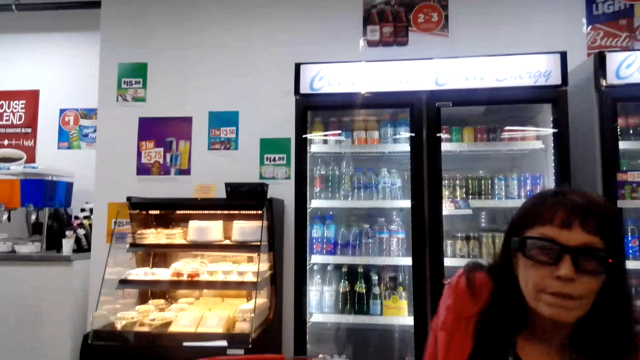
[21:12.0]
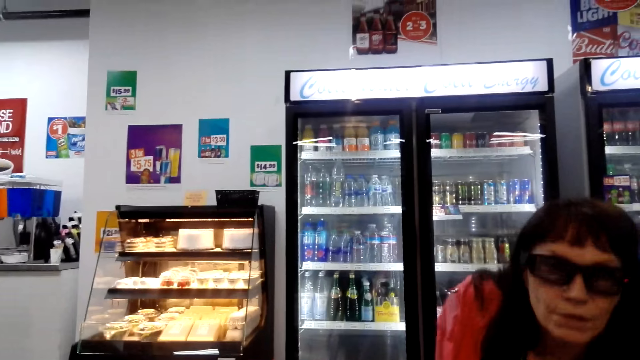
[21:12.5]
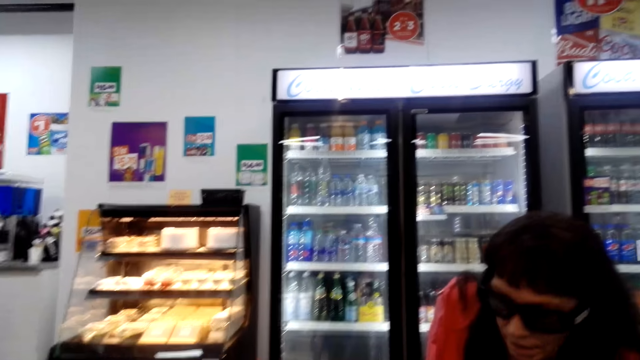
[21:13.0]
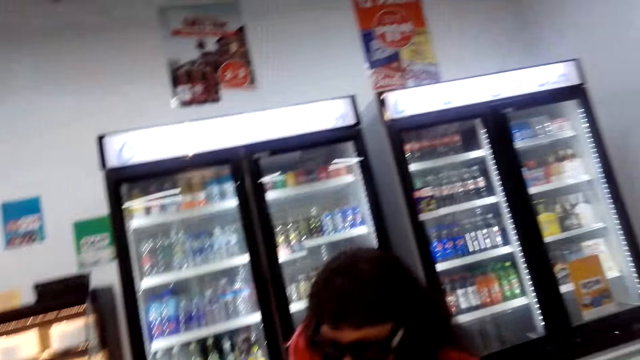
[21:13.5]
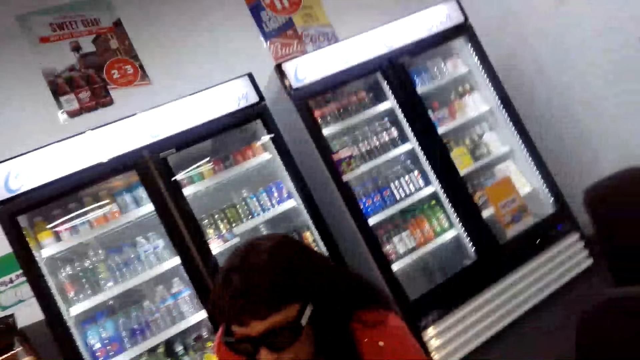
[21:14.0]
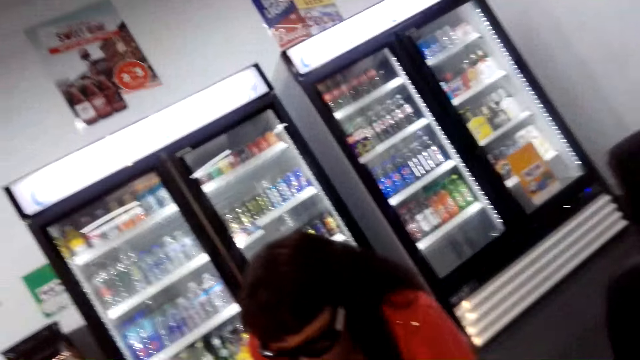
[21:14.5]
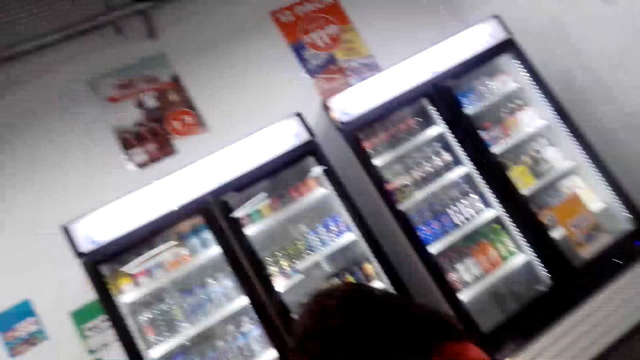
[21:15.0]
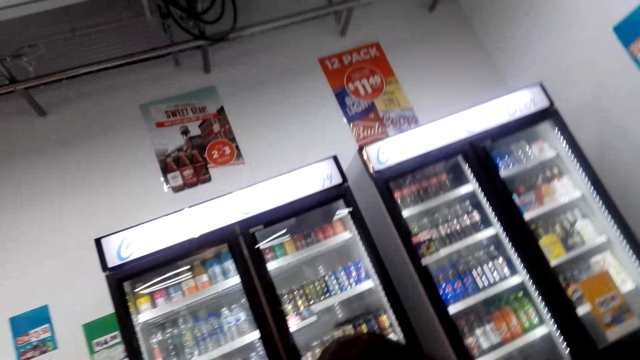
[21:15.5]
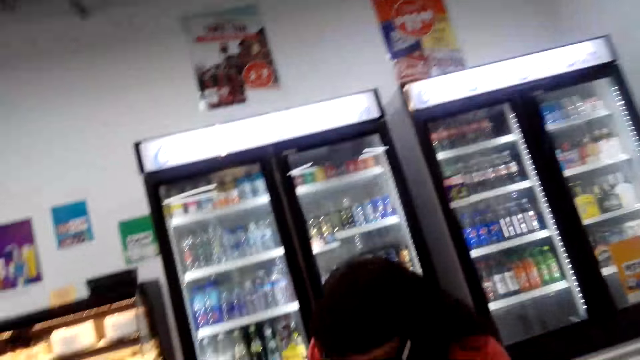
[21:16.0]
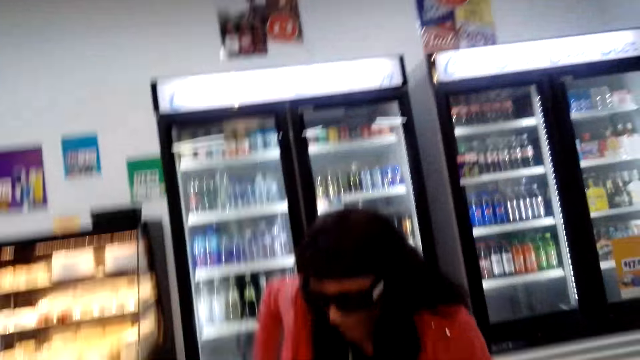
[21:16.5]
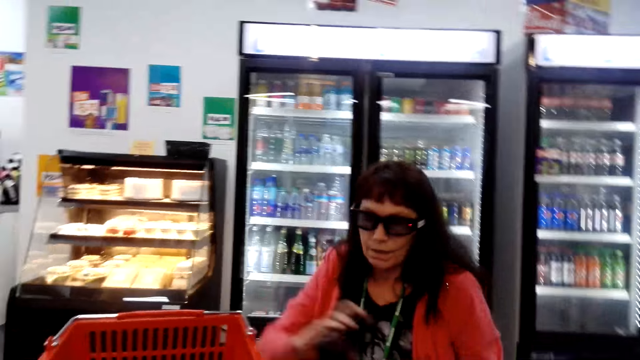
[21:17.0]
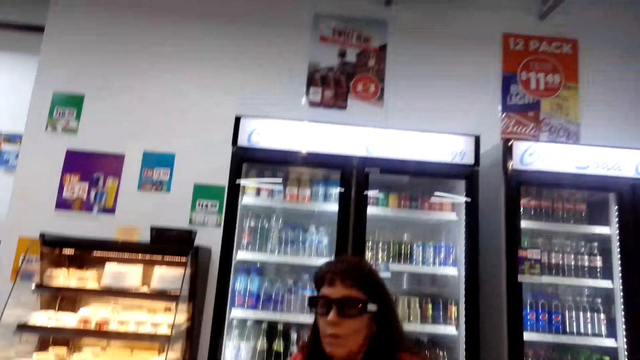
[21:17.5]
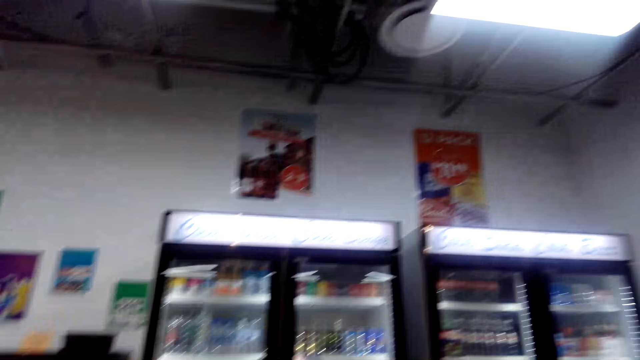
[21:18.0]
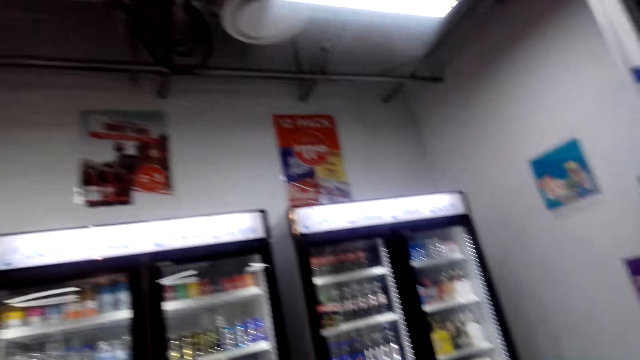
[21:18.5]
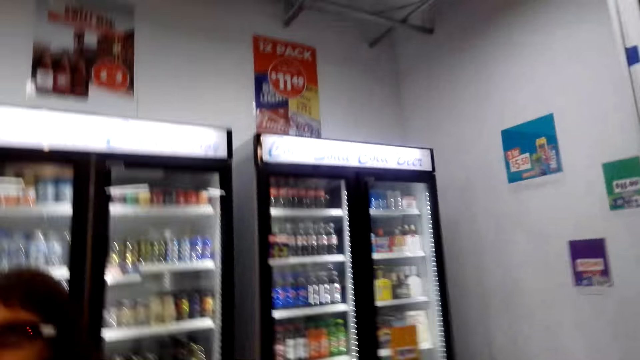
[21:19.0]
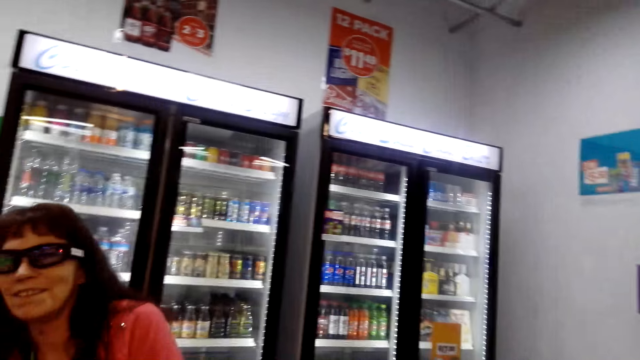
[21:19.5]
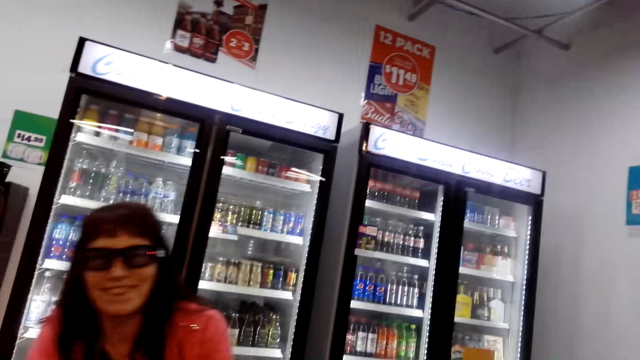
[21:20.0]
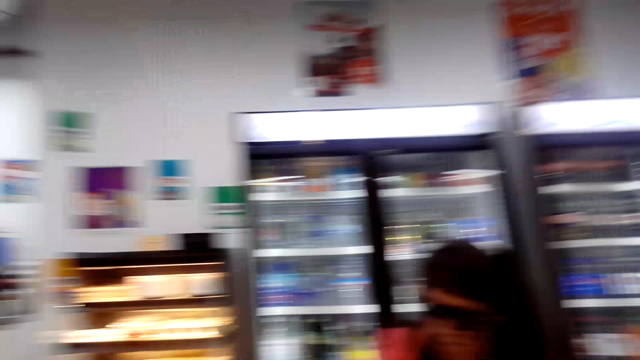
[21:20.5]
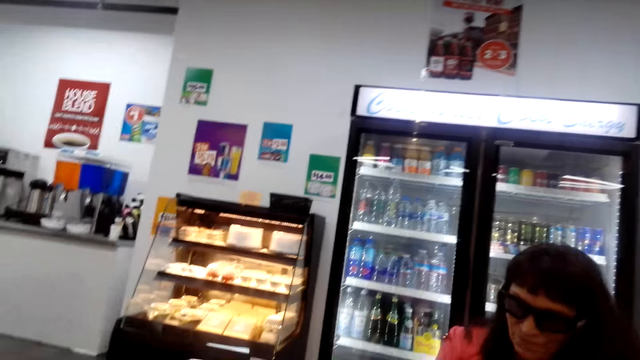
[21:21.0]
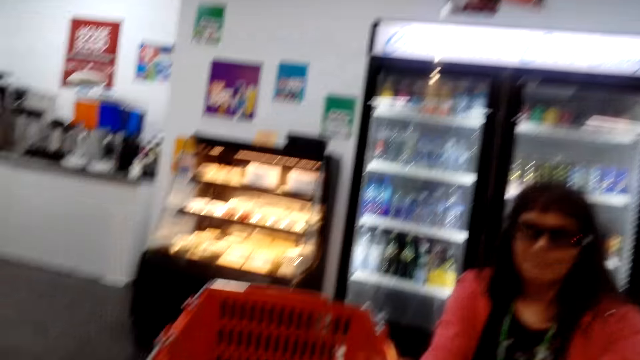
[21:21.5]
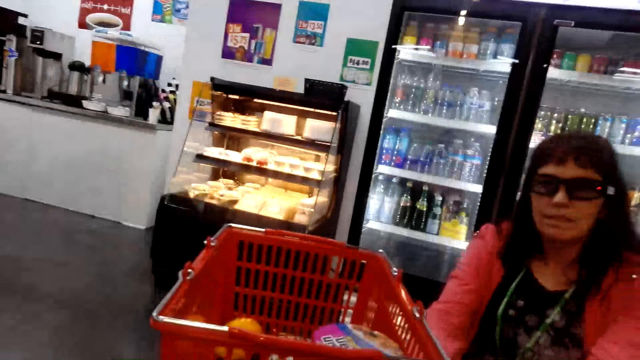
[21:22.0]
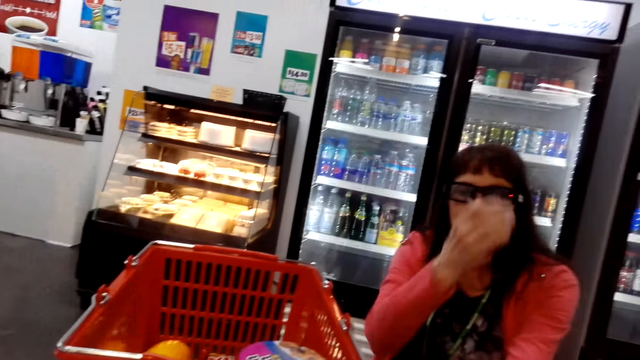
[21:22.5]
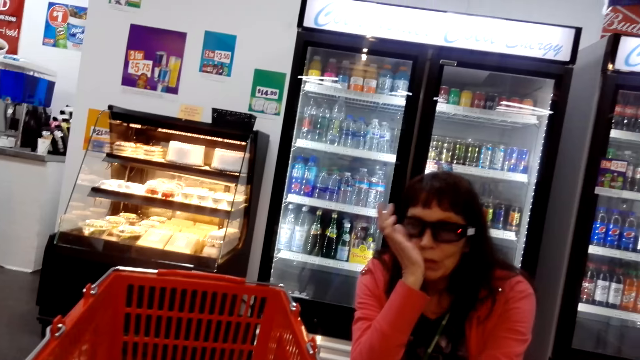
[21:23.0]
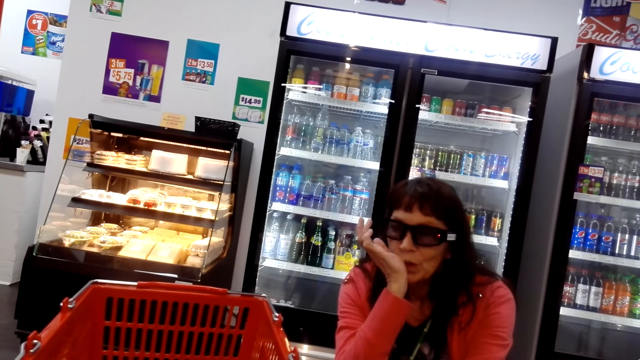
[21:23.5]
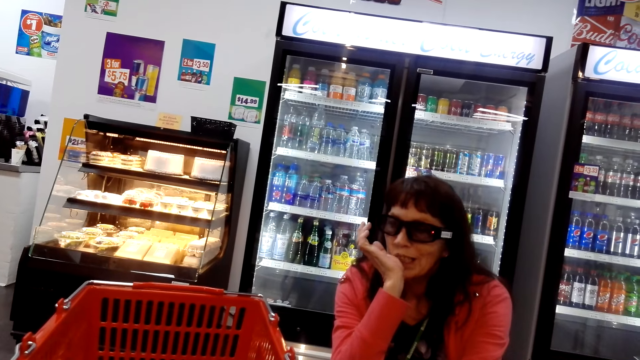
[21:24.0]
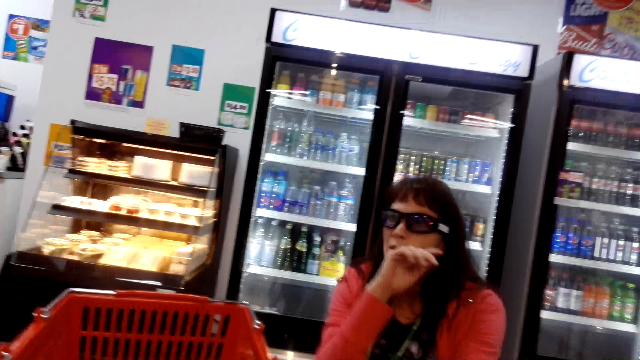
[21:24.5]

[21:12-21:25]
The person does something. The camera wearer looks around.

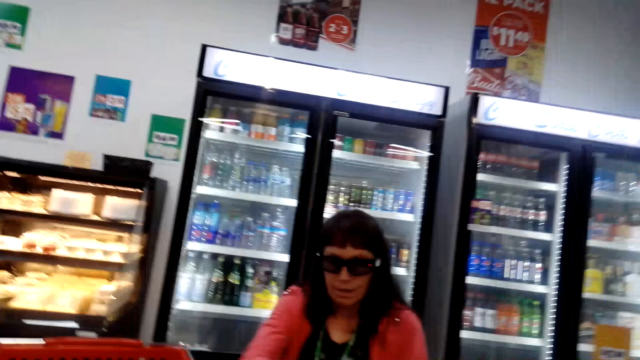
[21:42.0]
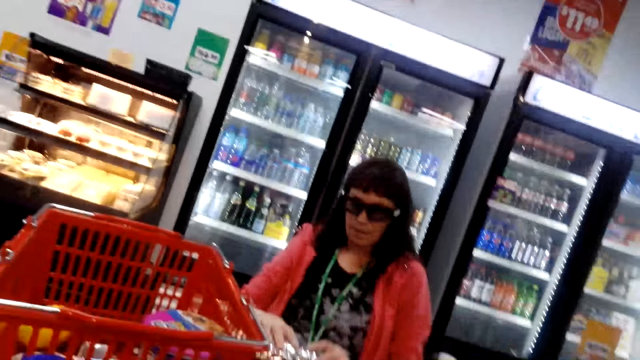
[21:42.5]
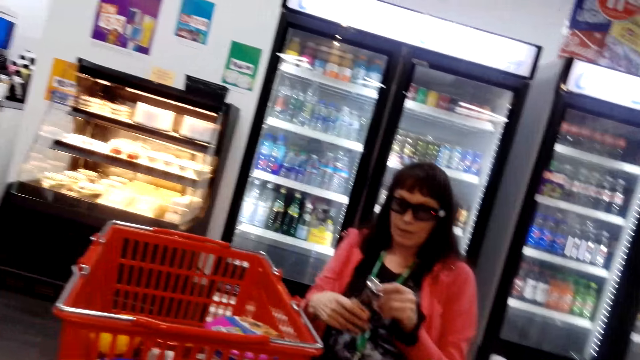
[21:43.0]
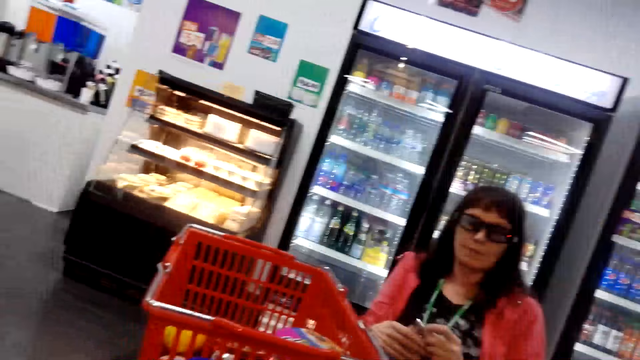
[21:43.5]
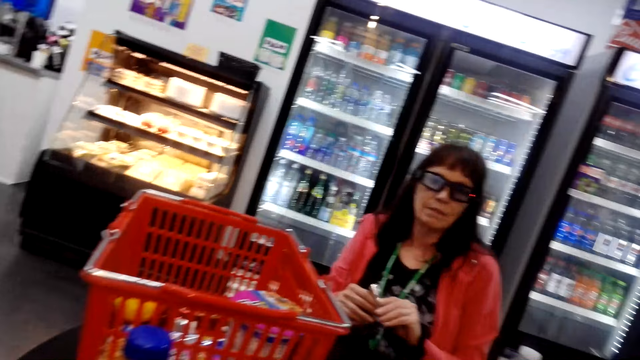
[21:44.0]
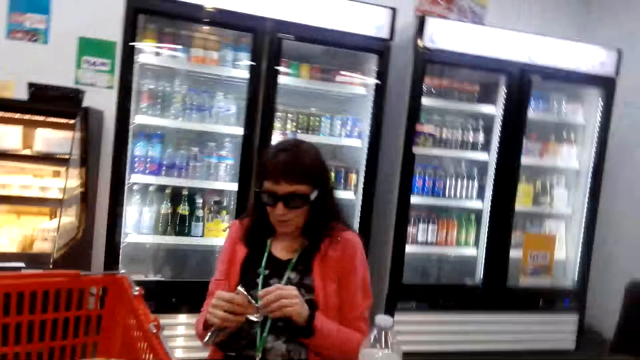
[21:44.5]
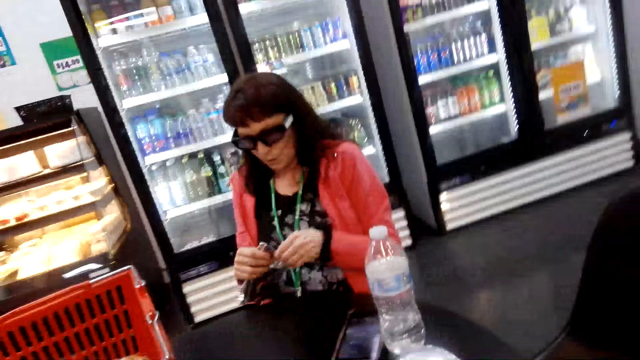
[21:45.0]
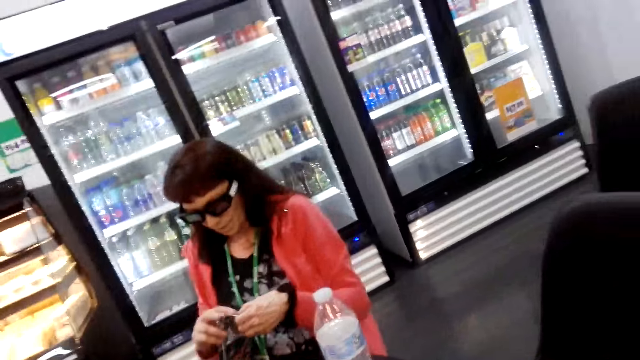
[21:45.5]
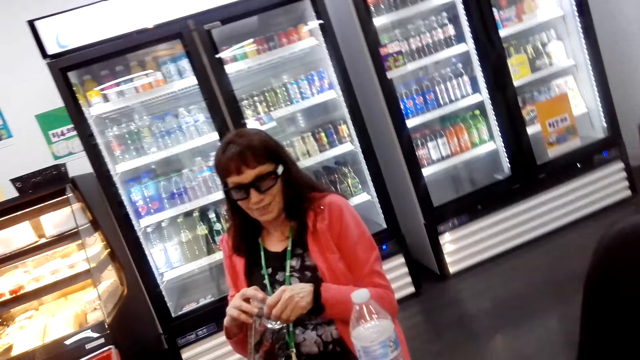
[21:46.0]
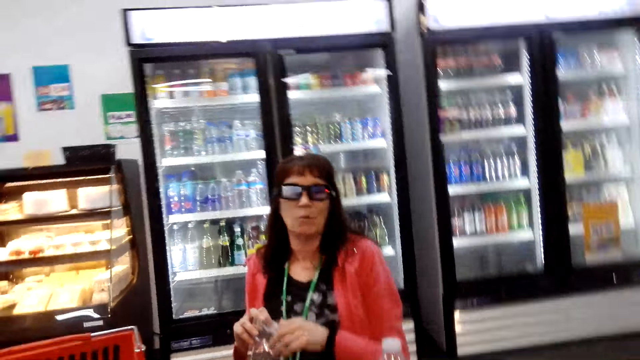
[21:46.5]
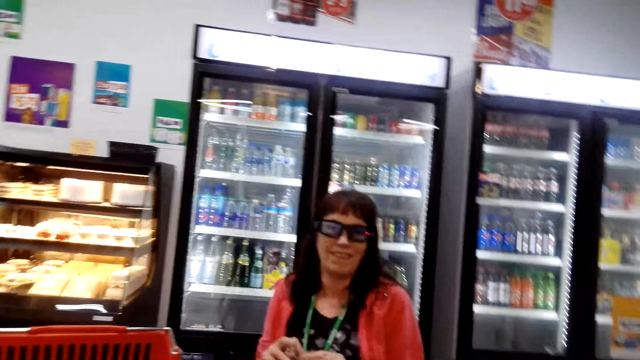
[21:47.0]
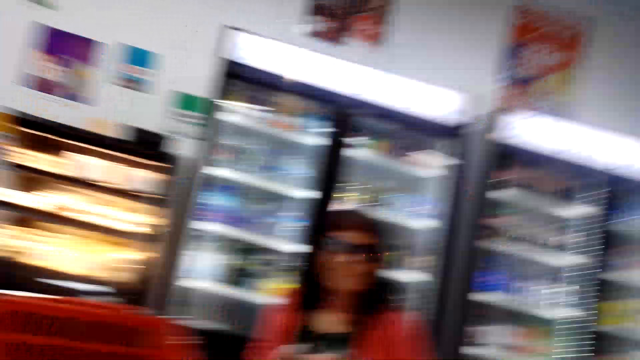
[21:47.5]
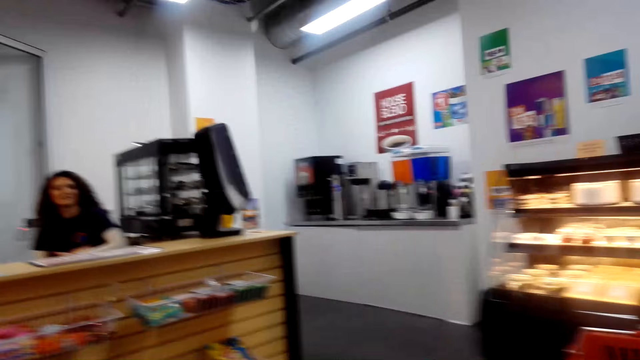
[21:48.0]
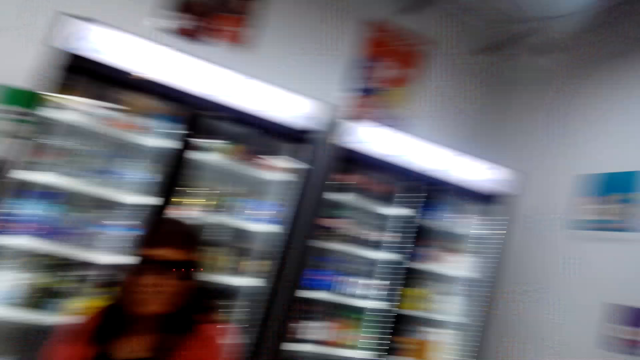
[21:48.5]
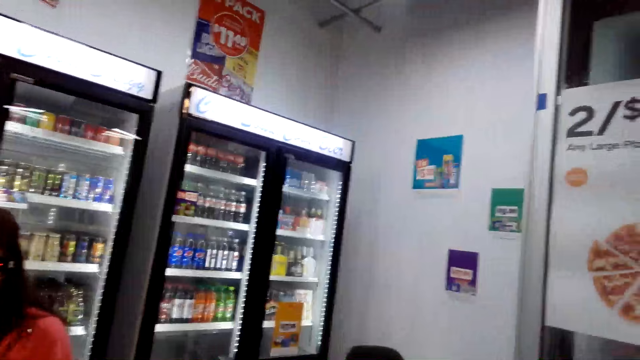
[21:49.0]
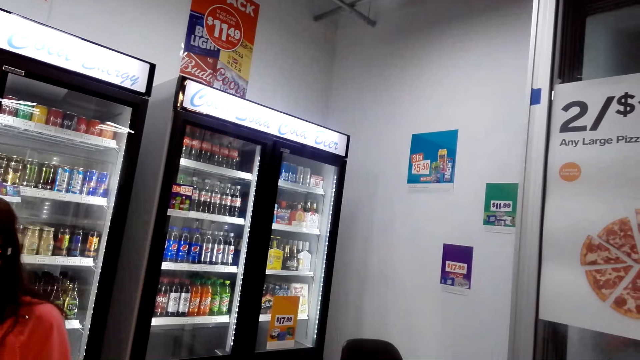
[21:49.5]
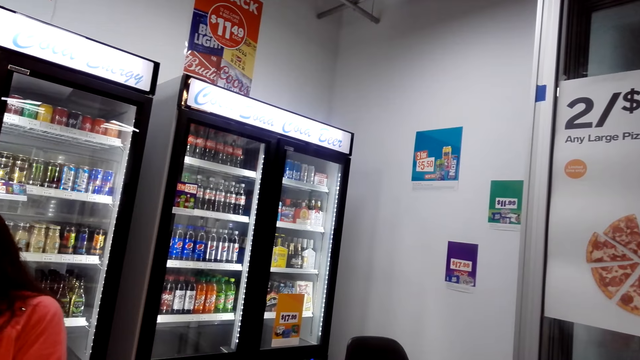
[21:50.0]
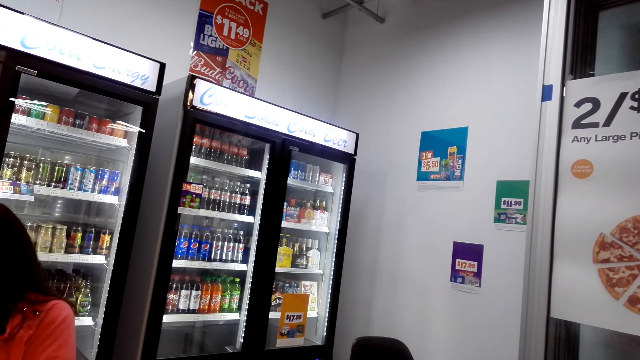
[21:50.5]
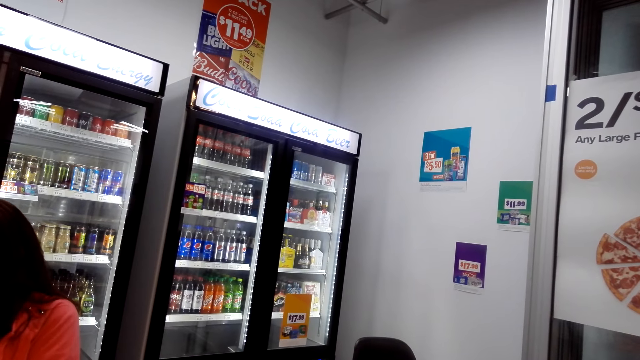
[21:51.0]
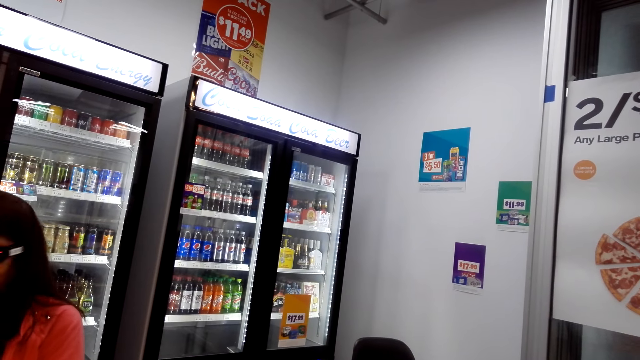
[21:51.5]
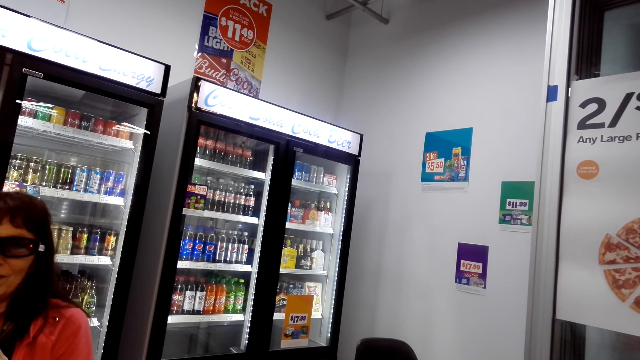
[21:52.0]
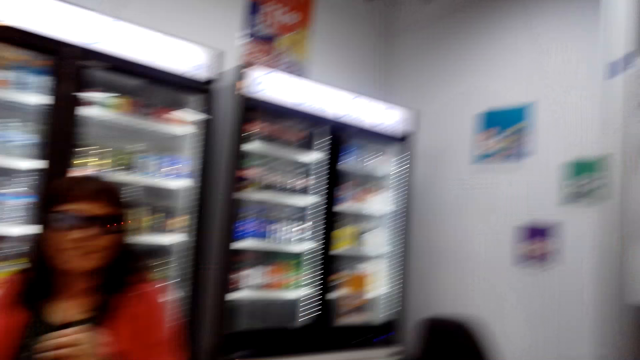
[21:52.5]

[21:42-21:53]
The person collects something. The person opens something. The camera wearer looks around.
